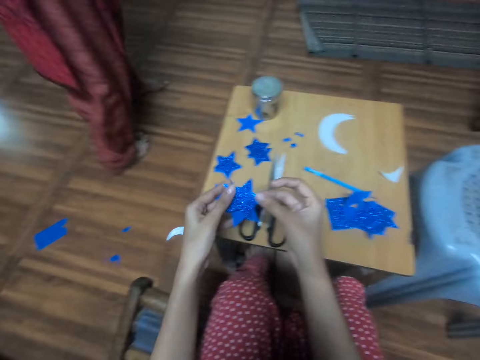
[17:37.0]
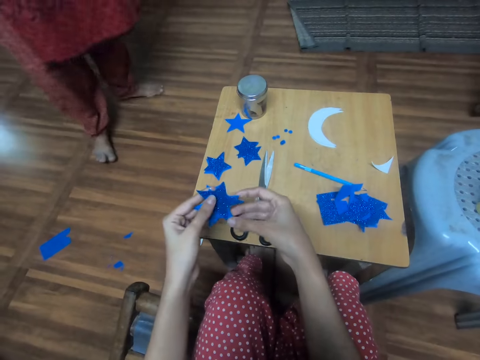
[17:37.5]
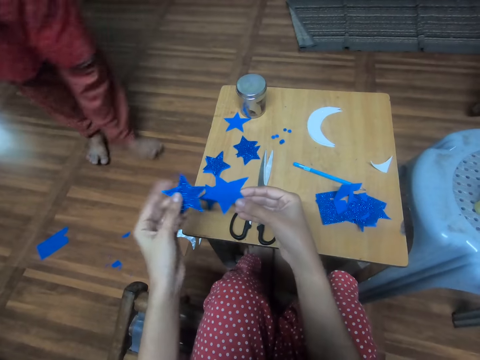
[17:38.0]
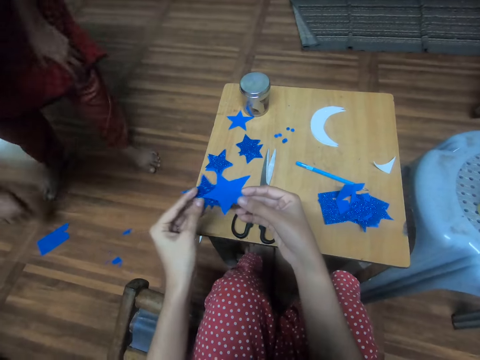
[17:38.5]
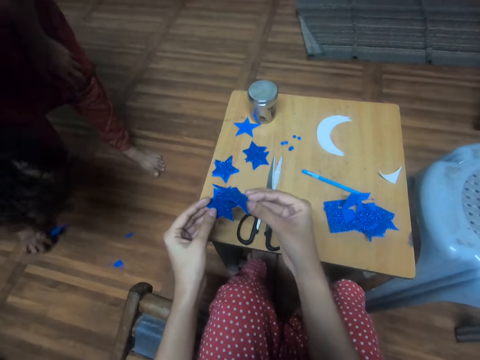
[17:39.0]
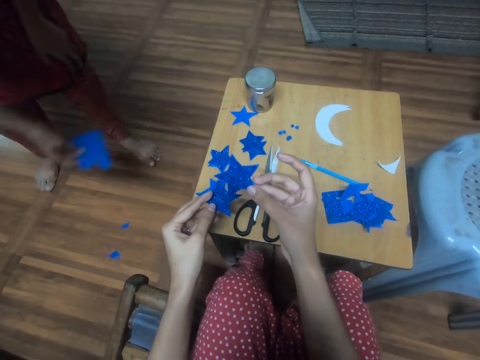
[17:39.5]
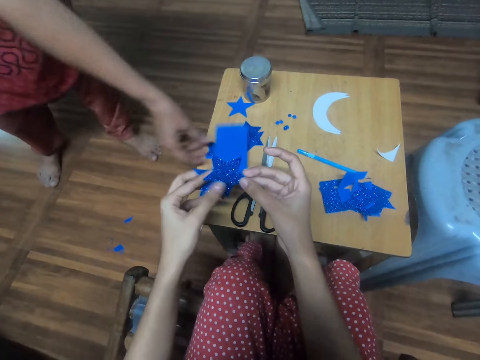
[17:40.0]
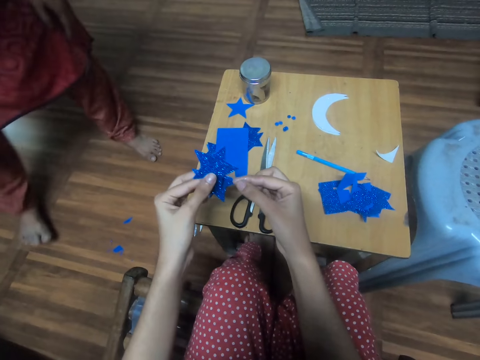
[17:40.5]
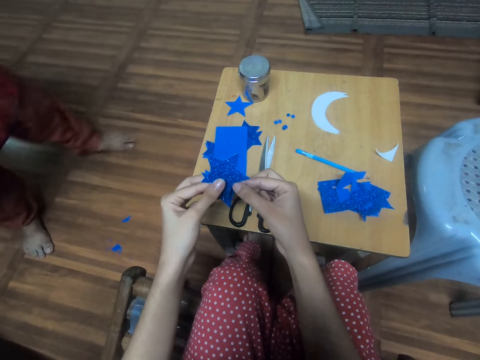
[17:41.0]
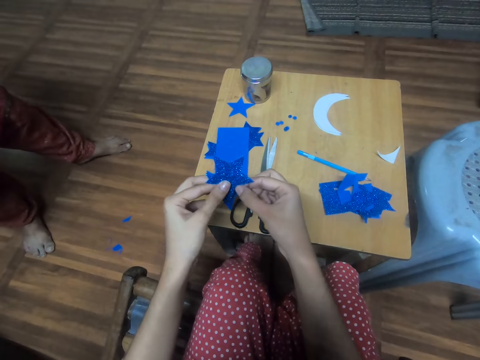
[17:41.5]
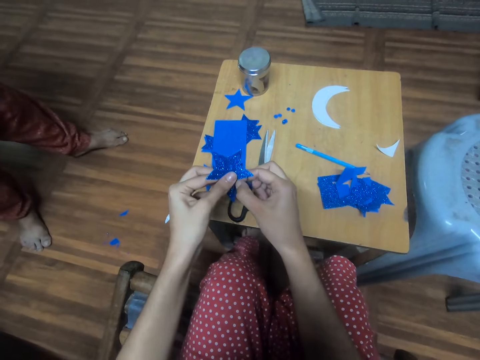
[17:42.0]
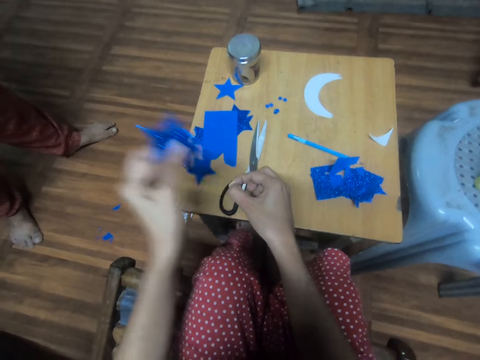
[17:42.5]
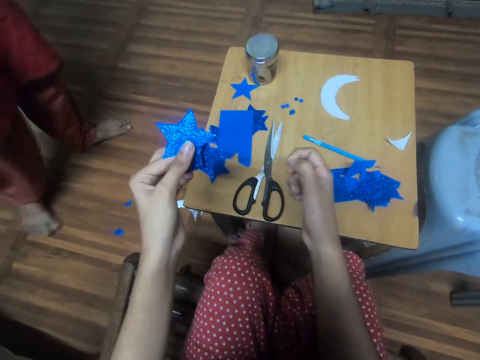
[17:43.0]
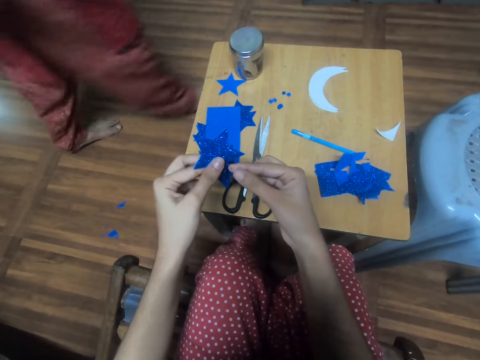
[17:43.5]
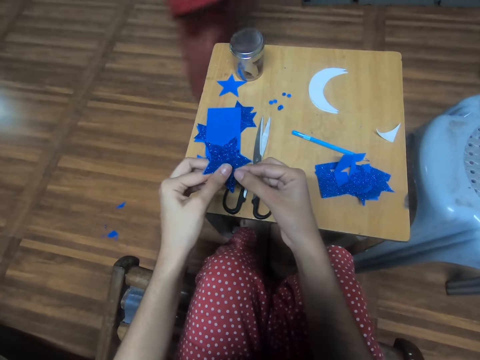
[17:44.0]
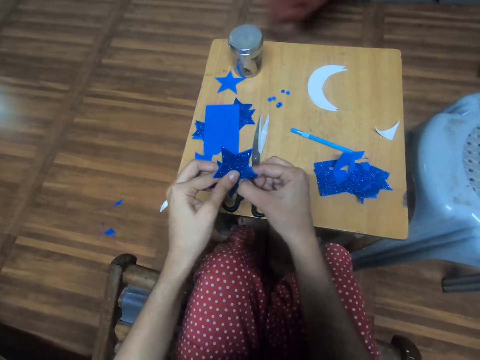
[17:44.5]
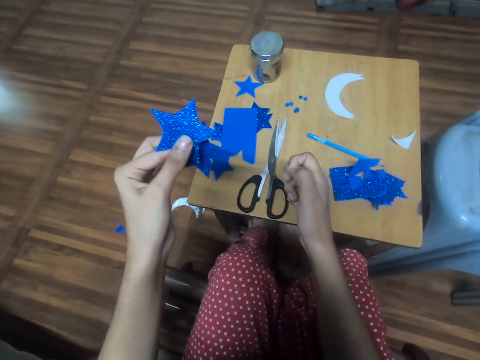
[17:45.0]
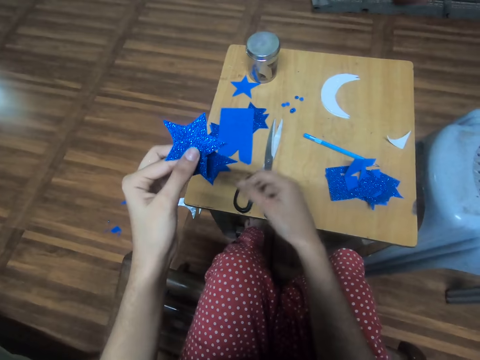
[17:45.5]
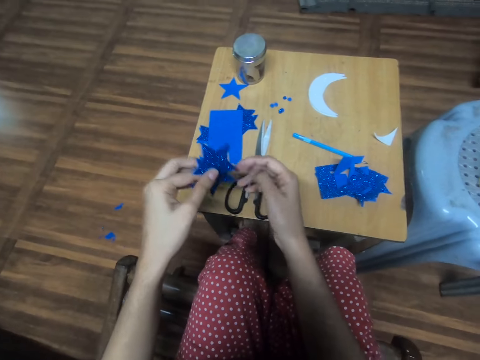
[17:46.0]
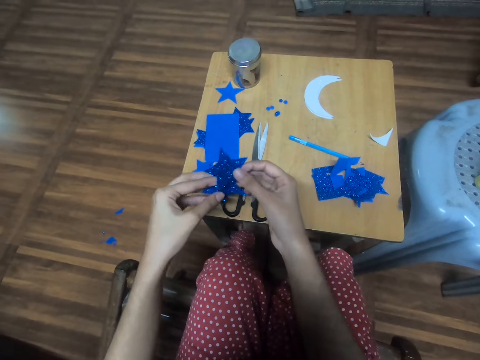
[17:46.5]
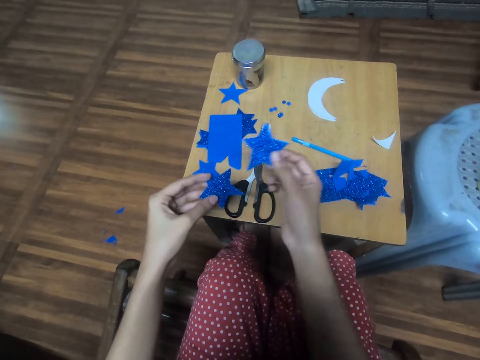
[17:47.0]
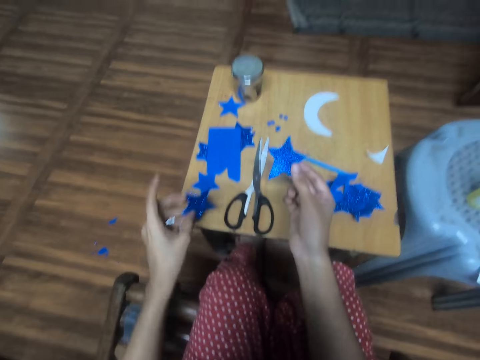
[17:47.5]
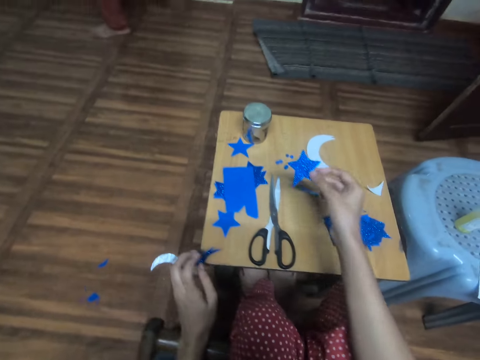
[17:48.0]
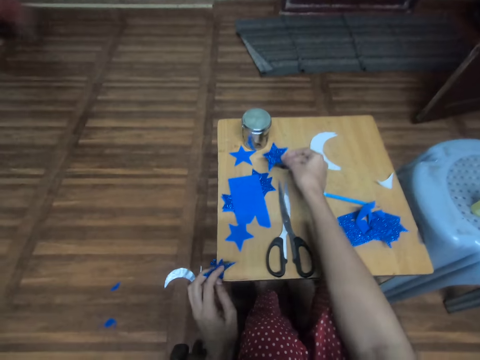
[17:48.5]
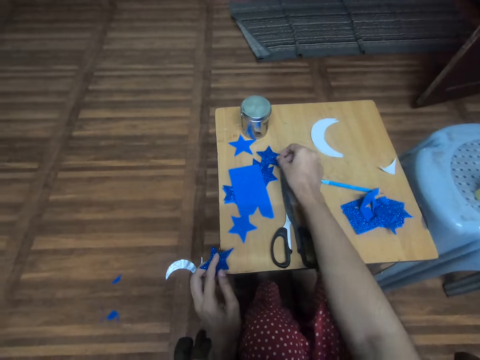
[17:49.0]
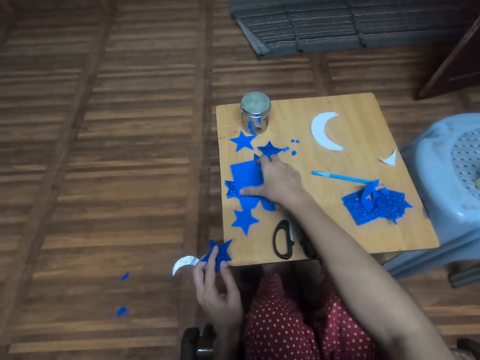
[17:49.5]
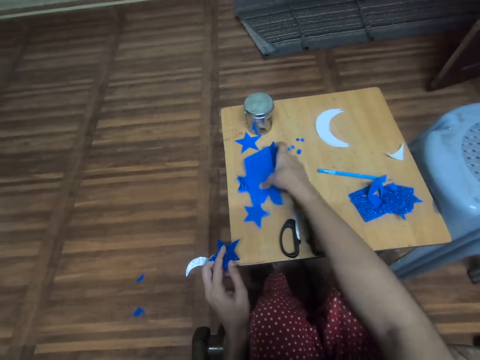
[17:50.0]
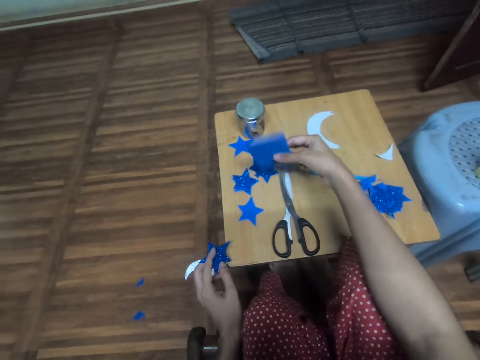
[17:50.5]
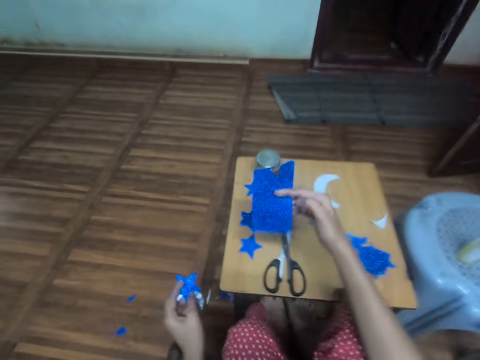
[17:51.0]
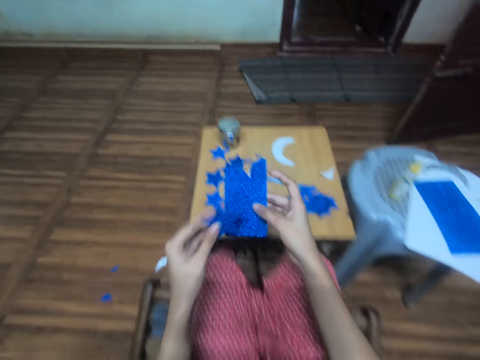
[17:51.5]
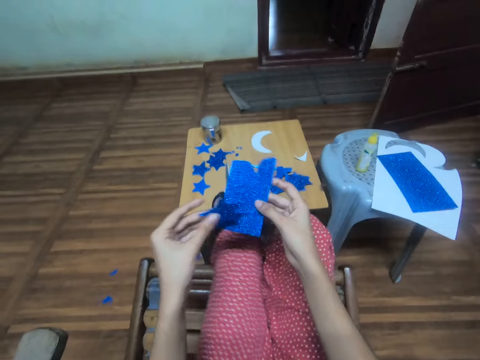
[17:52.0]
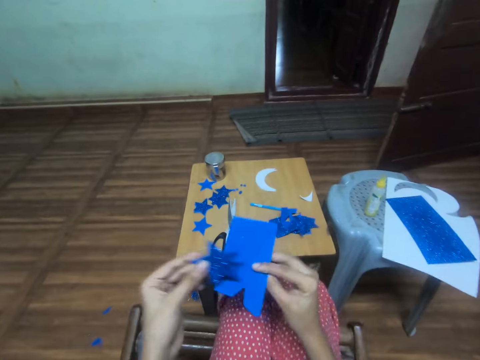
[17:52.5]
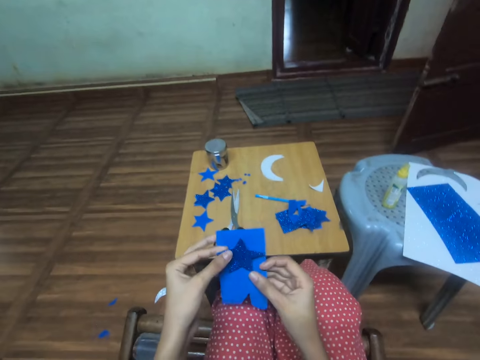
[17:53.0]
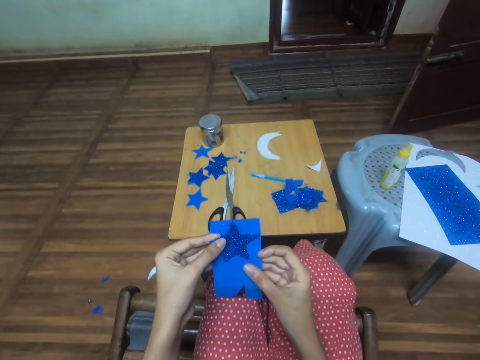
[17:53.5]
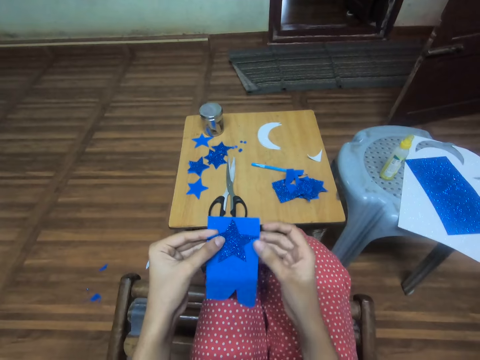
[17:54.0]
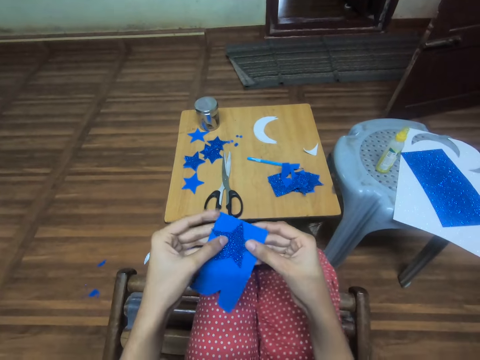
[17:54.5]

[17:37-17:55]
The camera wearer arranges pieces of craft papers in hands. The woman picks up a piece of card stock from the floor. The camera wearer turns a piece of craft paper. The woman drops the piece of card stock on the table. The camera wearer plucks away an out-shoot on the star-cutout in her hand. The woman walks away from the table. The camera wearer puts a piece of craft paper on the table. She picks up a card stock from the table. She turns a piece of craft paper, attaches pieces of craft papers, turns a piece of craft paper and attaches pieces of craft papers.

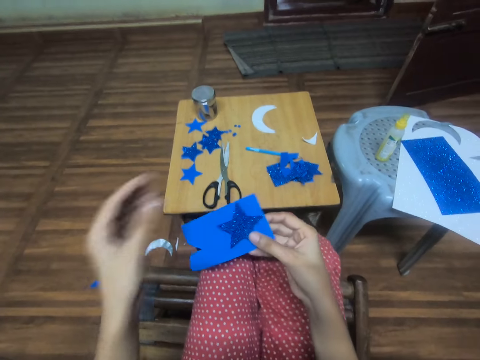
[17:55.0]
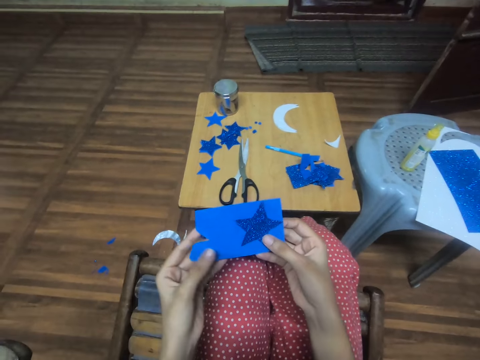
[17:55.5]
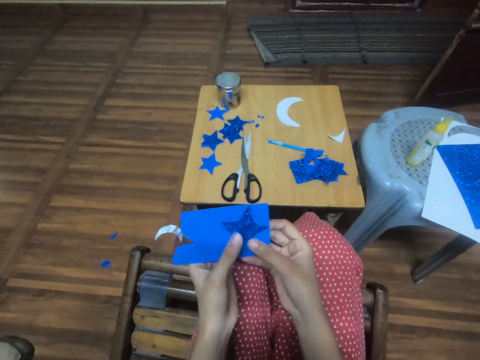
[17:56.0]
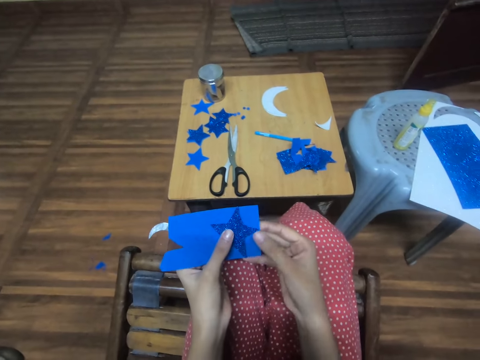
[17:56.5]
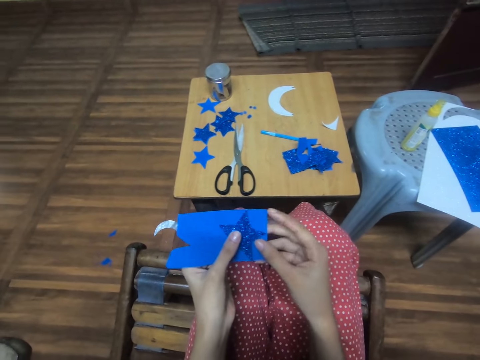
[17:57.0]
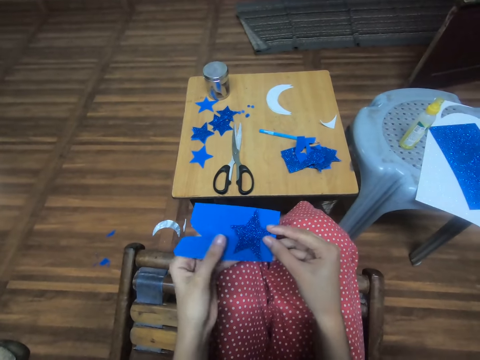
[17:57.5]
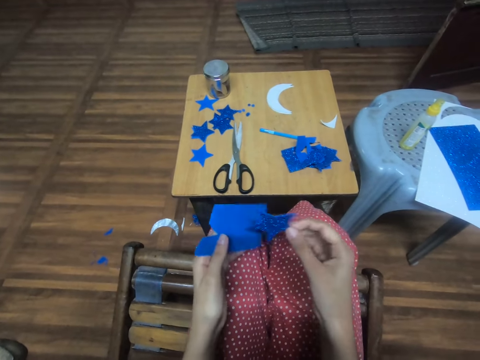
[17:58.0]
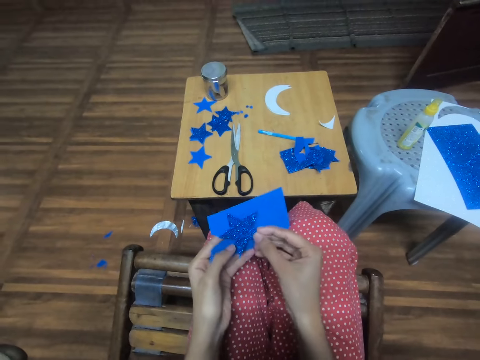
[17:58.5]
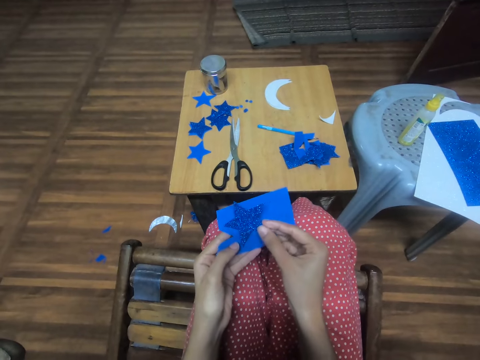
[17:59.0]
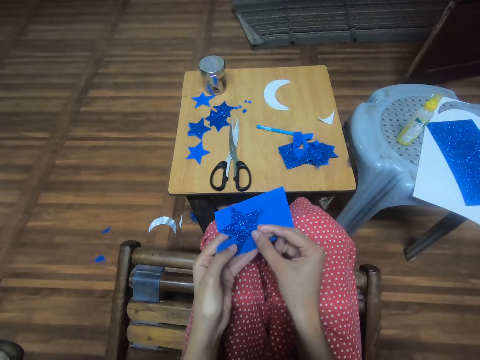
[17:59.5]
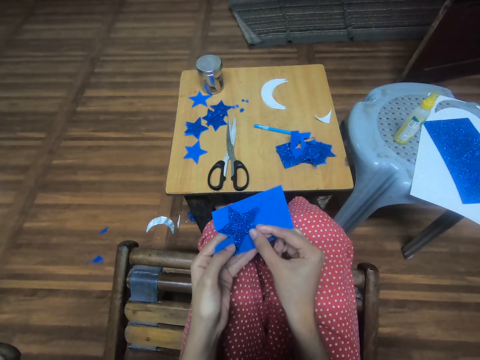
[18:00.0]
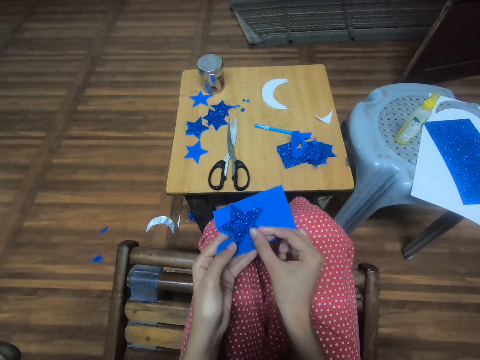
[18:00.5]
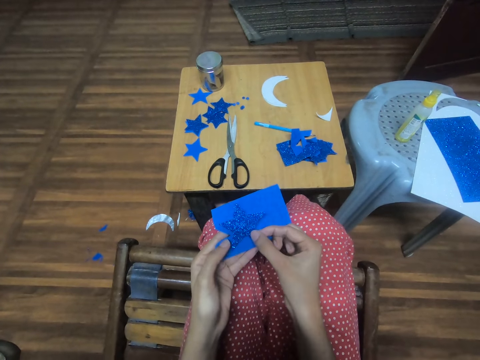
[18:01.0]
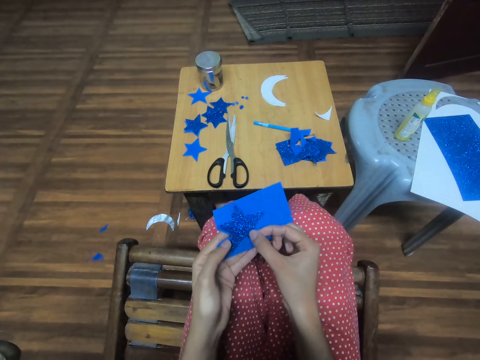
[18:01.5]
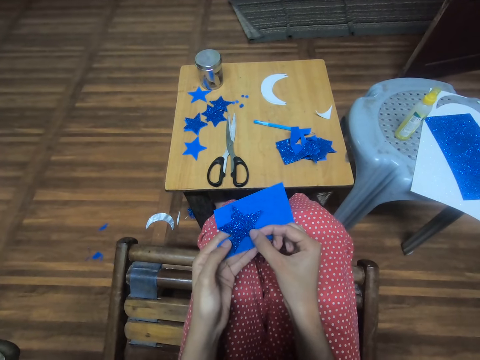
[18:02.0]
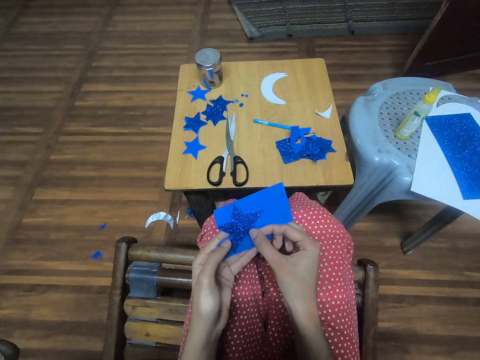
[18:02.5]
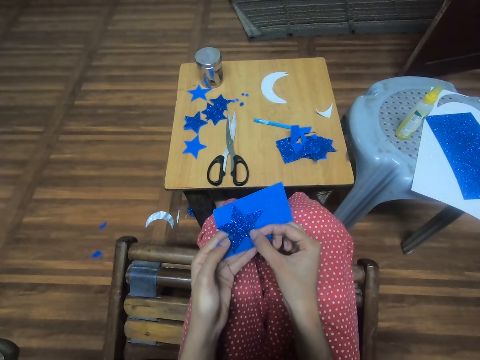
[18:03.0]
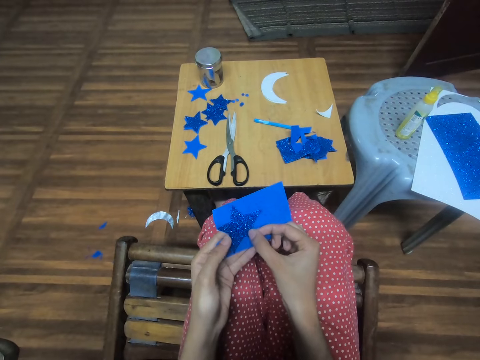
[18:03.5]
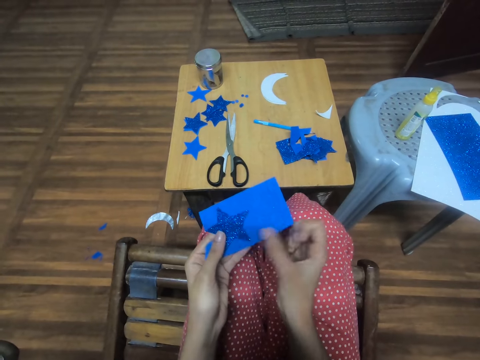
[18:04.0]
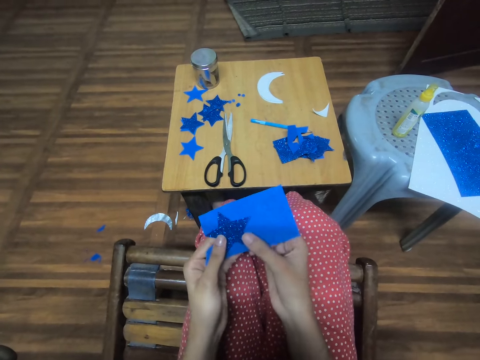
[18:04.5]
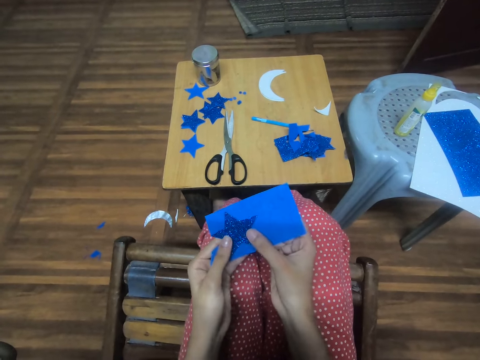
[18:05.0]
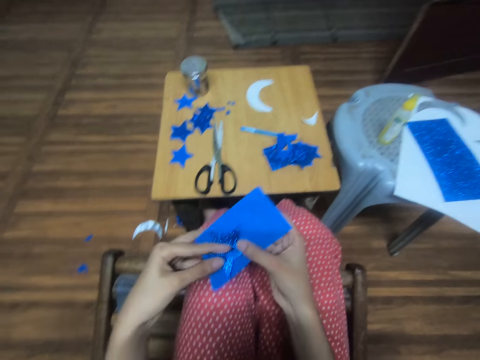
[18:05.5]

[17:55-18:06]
The camera wearer places the star-cutout on the card stock. They turn a piece of craft paper. They adjust the star-cutout on the card stock.
